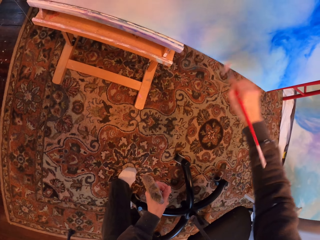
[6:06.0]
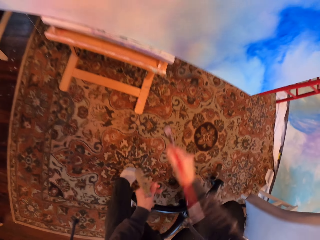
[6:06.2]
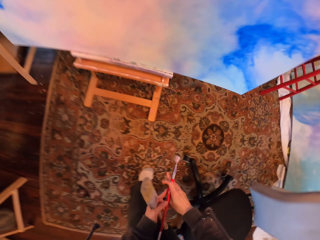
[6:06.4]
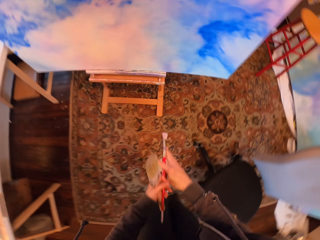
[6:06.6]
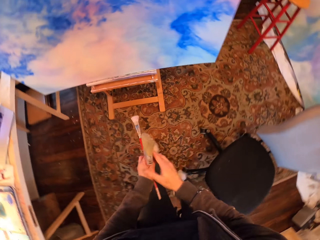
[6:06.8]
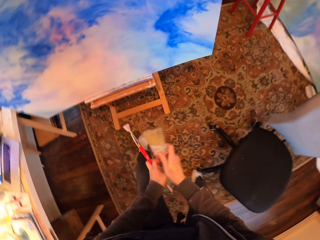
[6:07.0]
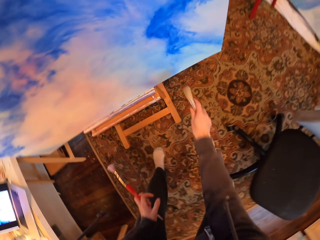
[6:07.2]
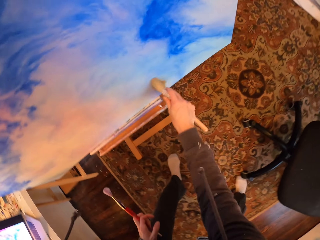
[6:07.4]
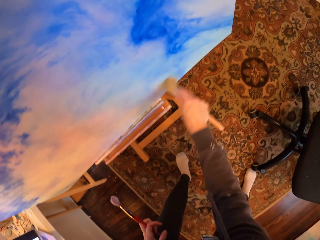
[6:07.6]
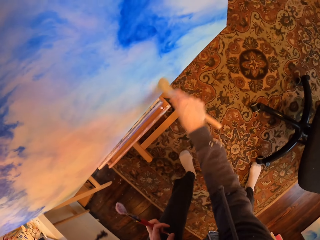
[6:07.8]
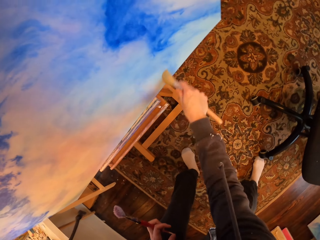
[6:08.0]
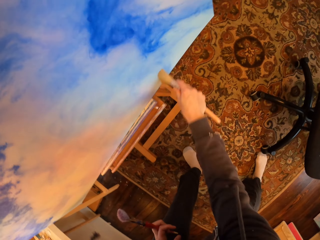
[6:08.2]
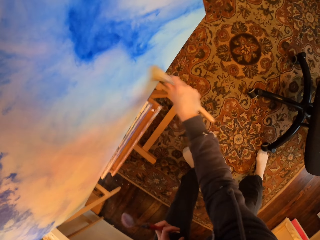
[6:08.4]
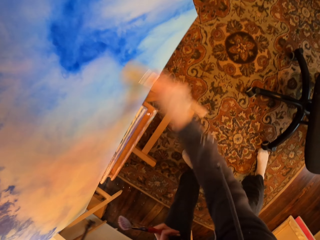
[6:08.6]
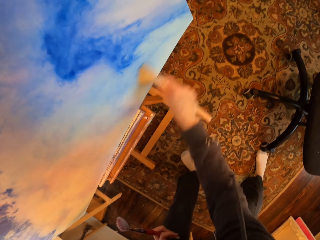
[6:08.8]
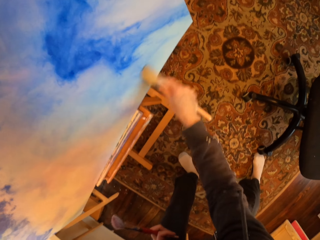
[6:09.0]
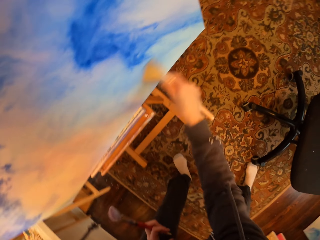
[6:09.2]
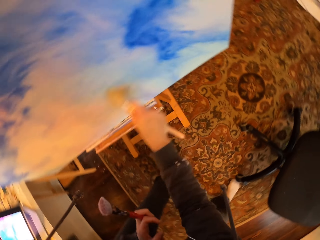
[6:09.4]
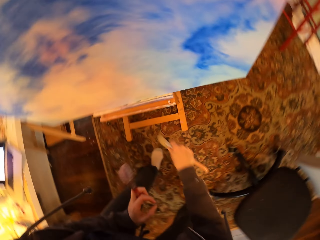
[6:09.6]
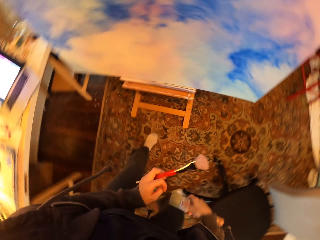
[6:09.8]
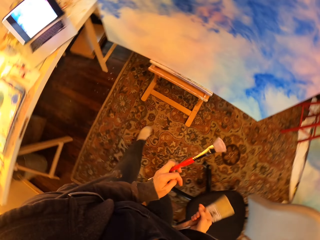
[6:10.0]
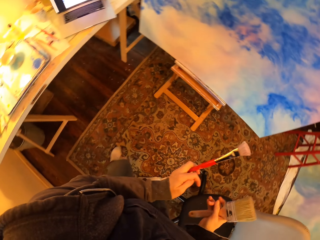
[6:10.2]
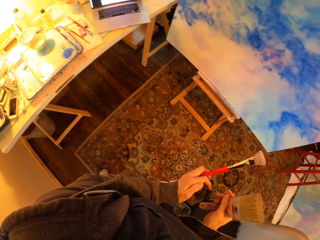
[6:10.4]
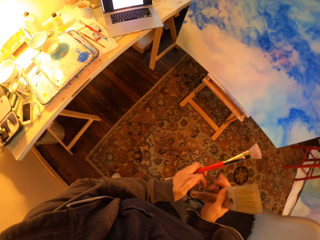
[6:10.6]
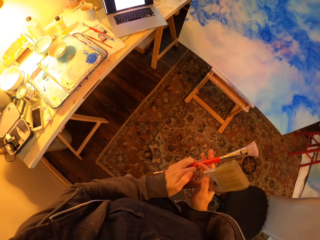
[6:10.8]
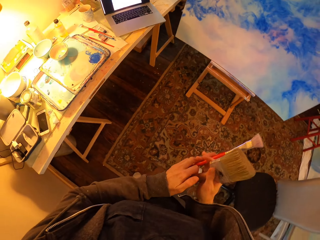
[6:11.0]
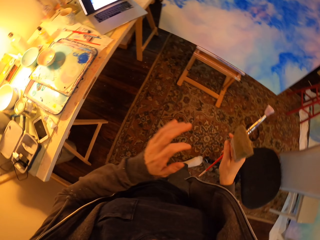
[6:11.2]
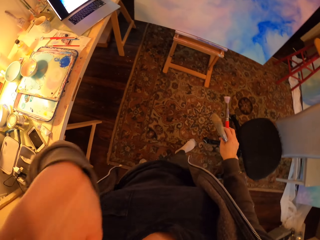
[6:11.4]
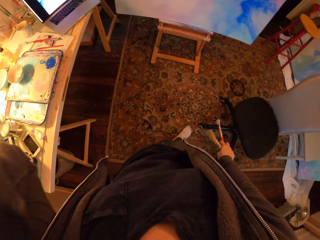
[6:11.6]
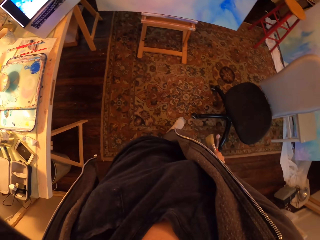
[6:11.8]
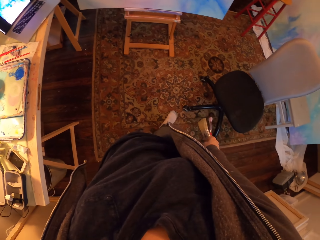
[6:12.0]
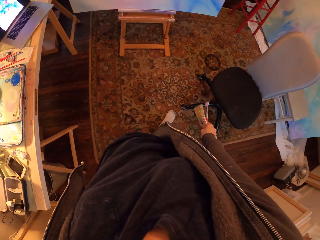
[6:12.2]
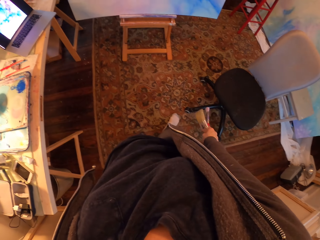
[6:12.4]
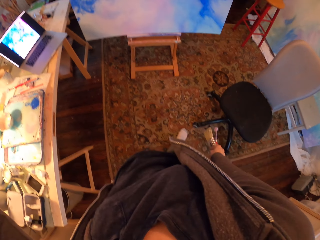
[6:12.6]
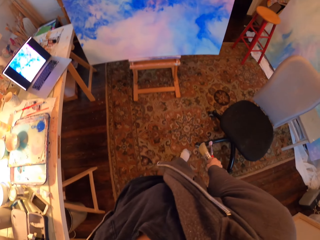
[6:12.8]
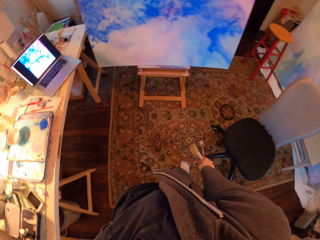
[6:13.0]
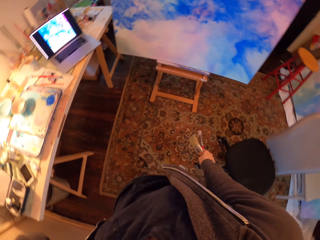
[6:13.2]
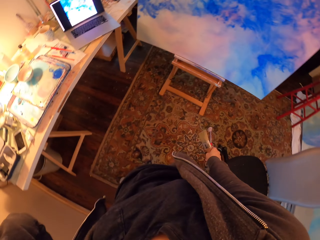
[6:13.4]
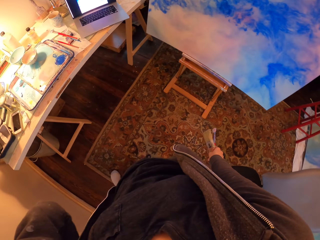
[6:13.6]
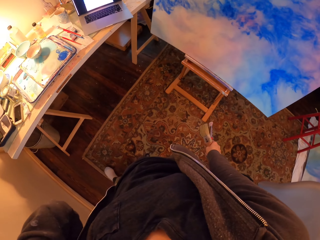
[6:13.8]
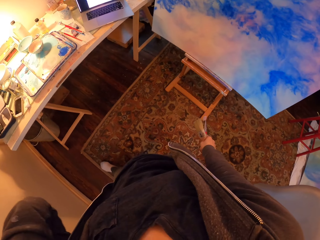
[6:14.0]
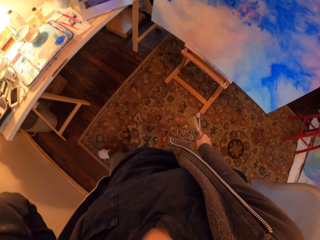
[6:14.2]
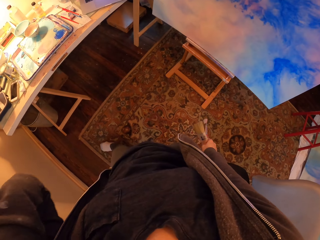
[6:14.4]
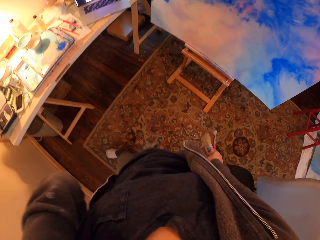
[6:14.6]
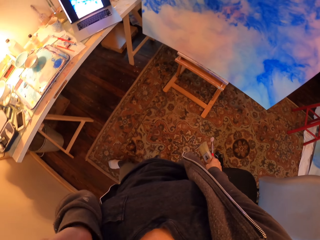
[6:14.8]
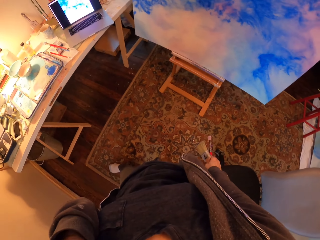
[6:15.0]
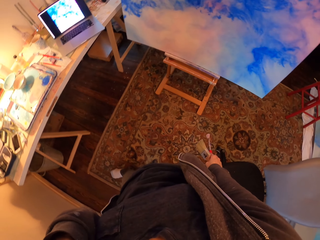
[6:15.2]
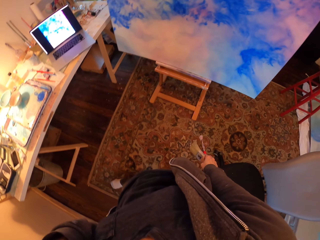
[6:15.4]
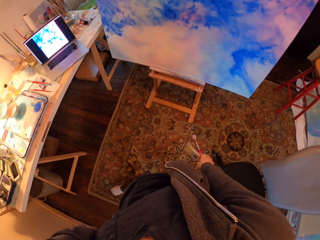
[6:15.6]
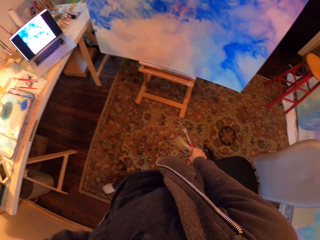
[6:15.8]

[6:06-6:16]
The camera wearer moves the hand away from the painting. They exchange brushes in both hands. They brush on the painting. They move the hand away from the painting. They hold the brushes with the right hand and raise the left hand. They stare at the drawing board. They look around.

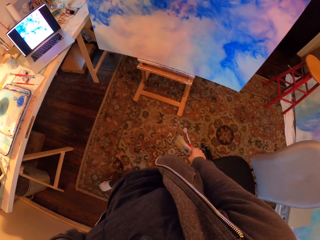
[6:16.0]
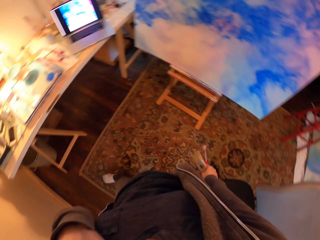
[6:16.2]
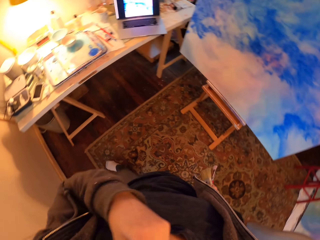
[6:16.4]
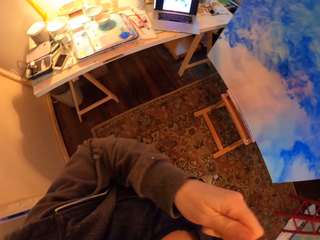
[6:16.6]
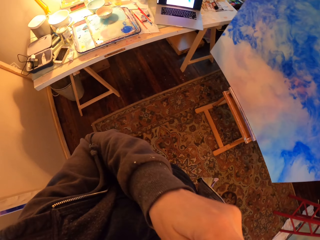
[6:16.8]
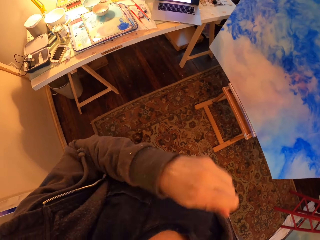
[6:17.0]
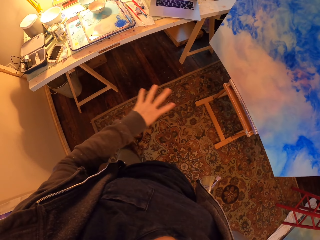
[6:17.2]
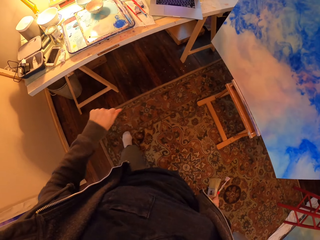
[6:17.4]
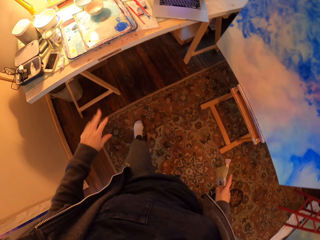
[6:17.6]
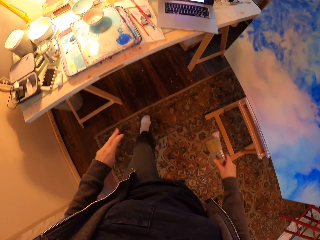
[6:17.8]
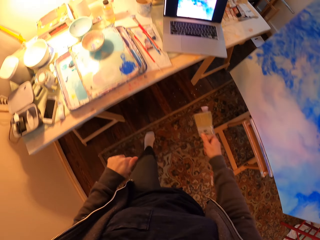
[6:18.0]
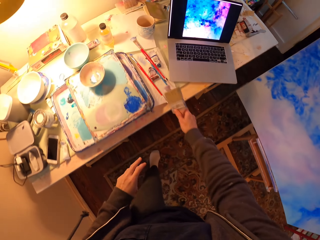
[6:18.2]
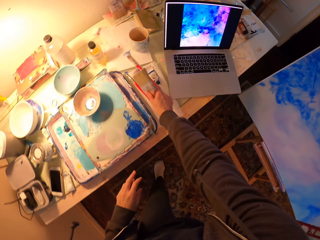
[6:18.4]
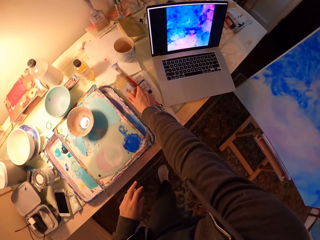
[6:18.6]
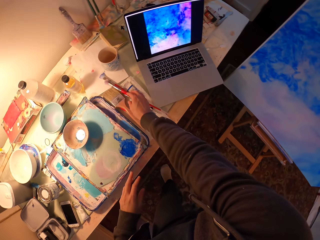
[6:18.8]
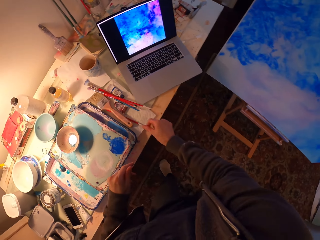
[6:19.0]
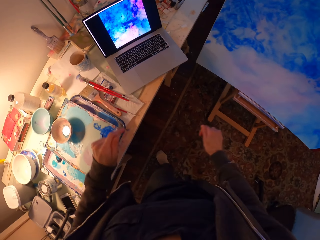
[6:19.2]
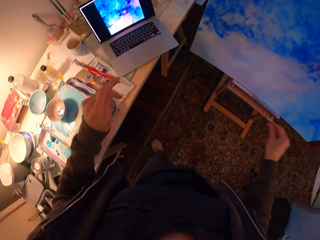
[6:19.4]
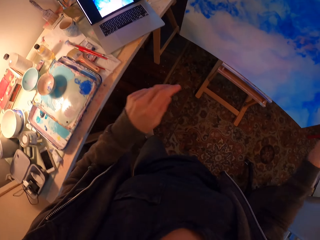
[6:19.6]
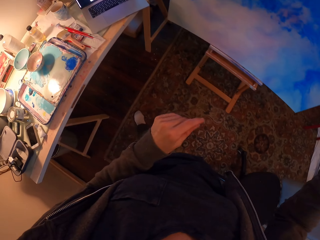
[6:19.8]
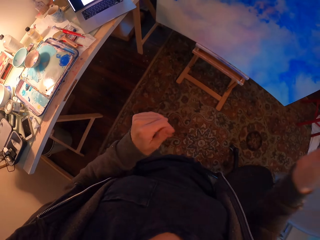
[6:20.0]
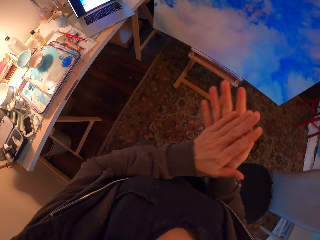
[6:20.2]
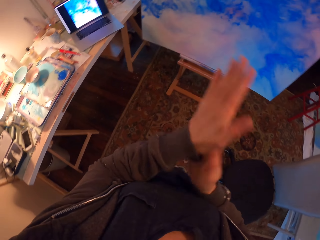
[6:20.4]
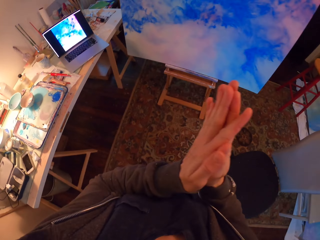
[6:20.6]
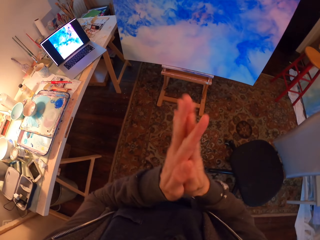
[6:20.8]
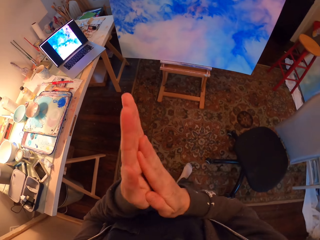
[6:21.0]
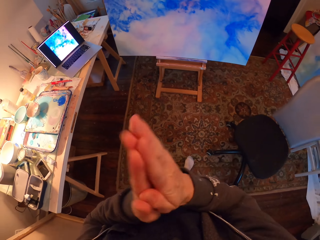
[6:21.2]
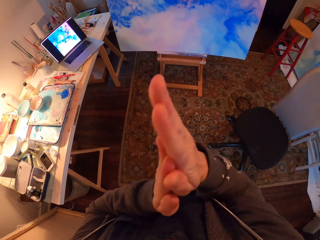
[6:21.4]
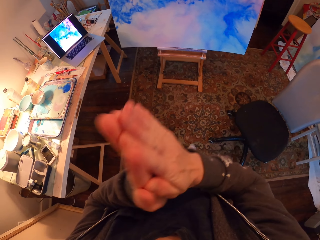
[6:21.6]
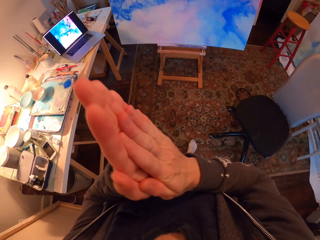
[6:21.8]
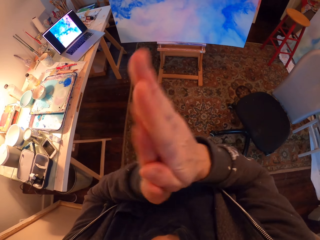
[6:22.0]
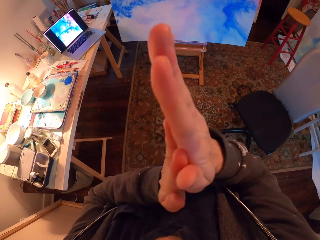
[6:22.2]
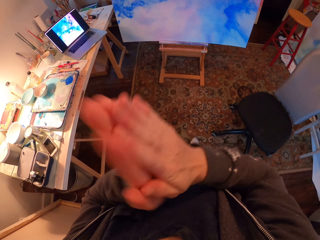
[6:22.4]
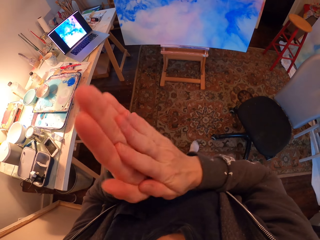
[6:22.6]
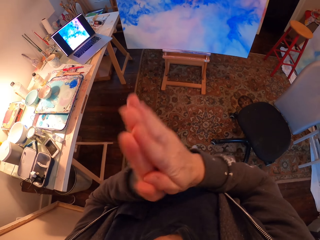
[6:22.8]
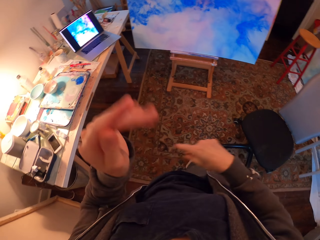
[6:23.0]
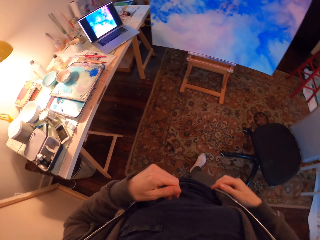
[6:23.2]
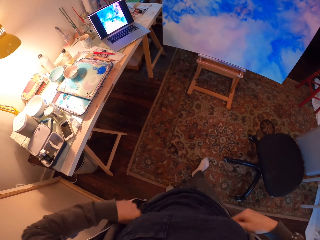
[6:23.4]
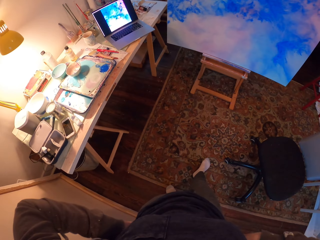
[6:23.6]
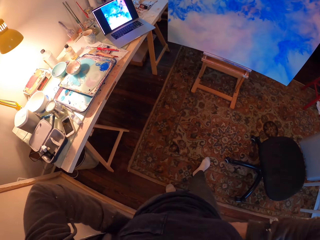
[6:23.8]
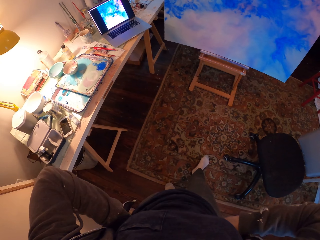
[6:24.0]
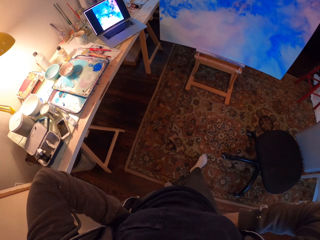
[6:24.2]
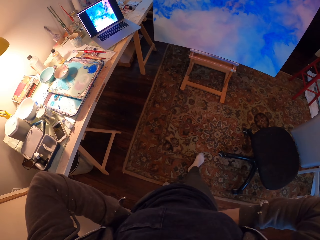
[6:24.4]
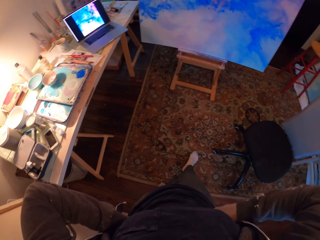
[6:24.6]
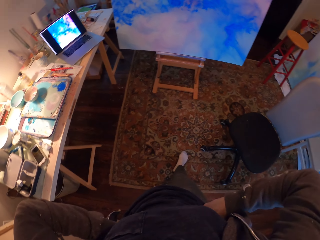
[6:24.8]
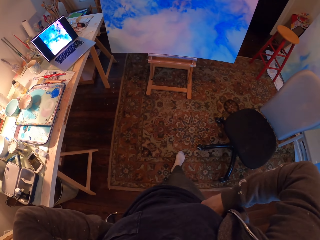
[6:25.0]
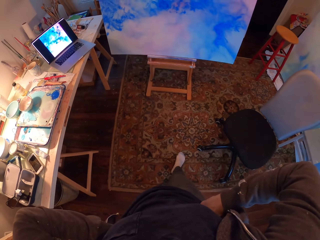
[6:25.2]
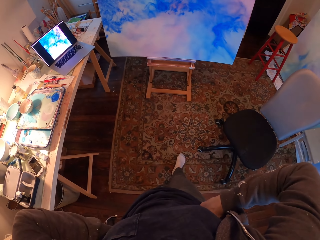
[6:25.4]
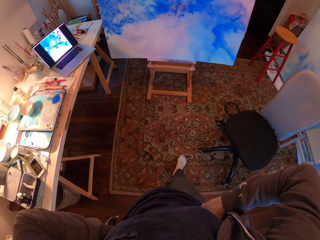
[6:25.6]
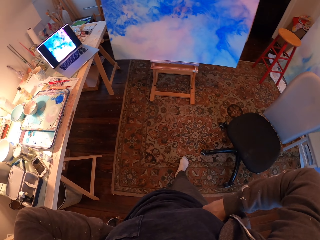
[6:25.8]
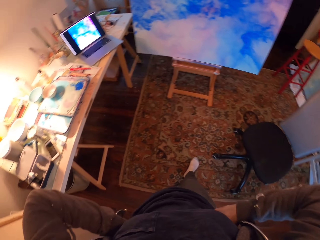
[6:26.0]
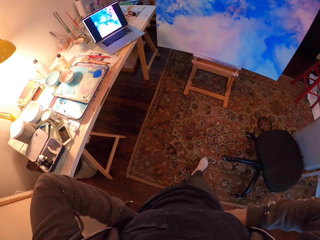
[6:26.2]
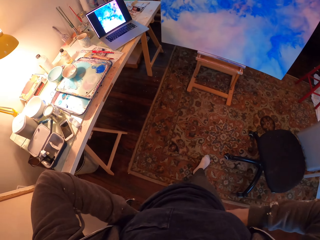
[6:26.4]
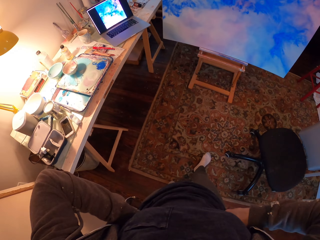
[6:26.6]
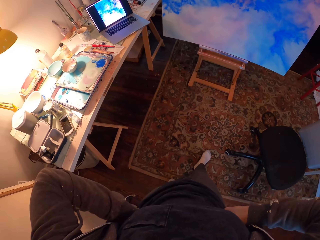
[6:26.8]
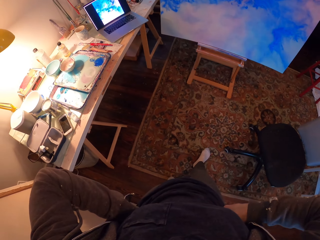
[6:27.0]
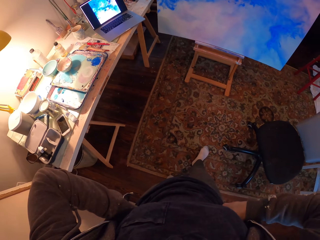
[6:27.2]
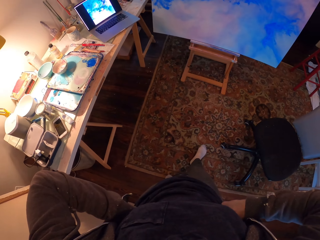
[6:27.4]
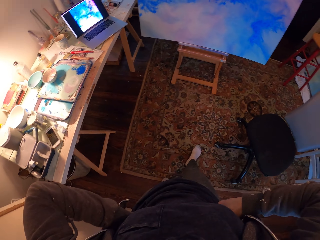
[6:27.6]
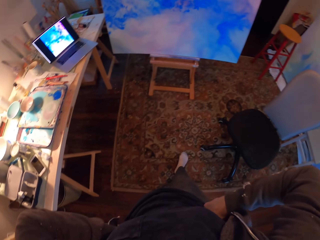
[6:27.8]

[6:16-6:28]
The camera wearer lowers the left hand. He puts brushes on the table. He rubs hands together and scratches his hands together. He holds hands on the waist. He stares at the drawing board.
